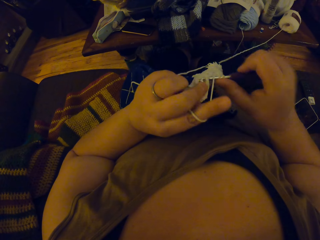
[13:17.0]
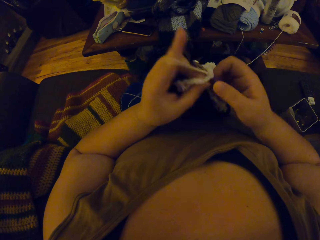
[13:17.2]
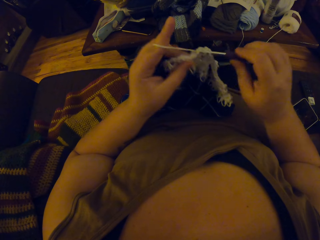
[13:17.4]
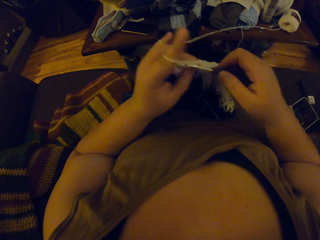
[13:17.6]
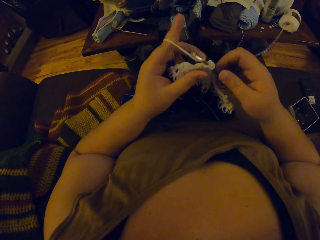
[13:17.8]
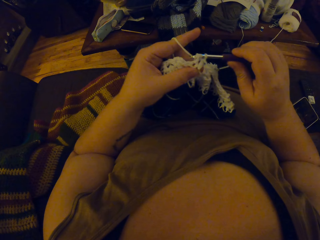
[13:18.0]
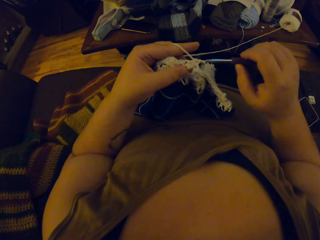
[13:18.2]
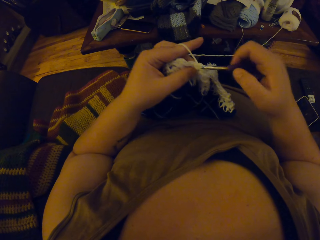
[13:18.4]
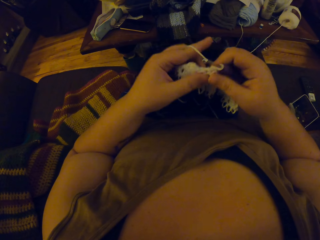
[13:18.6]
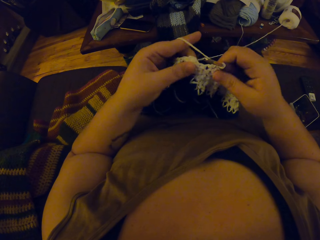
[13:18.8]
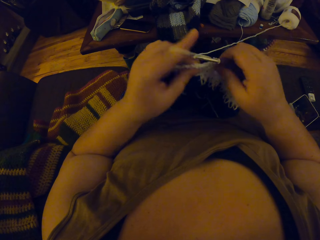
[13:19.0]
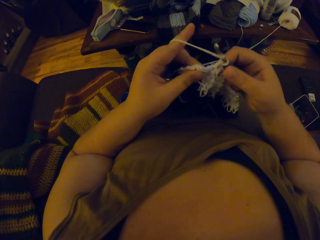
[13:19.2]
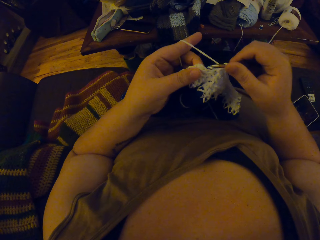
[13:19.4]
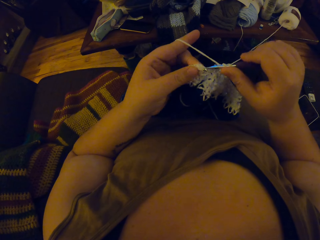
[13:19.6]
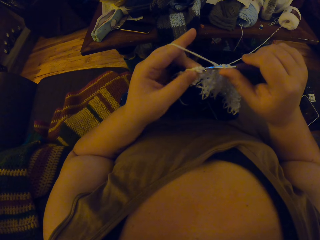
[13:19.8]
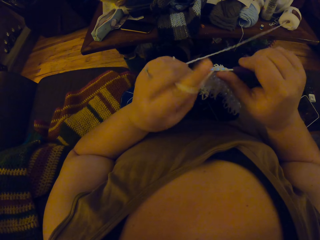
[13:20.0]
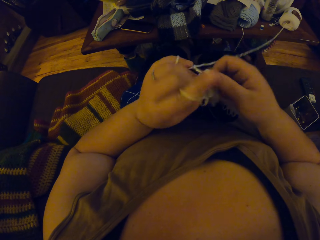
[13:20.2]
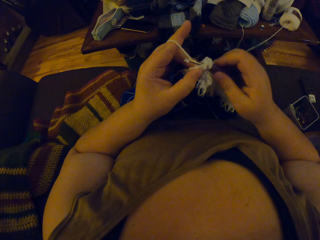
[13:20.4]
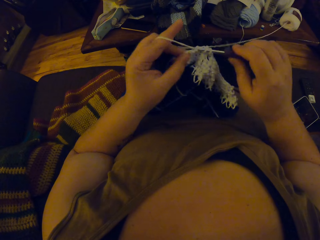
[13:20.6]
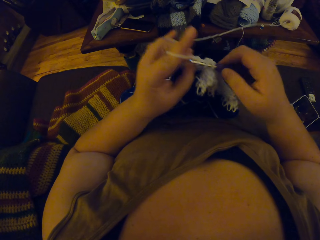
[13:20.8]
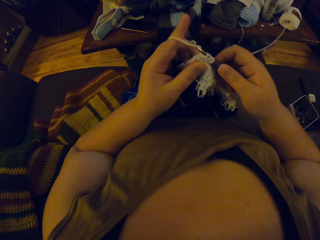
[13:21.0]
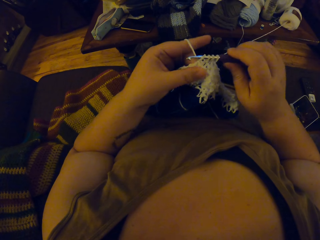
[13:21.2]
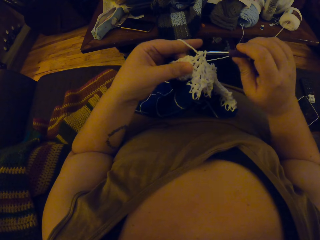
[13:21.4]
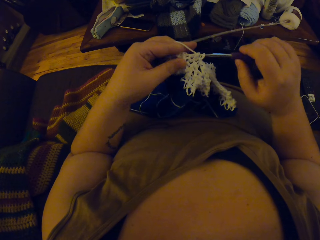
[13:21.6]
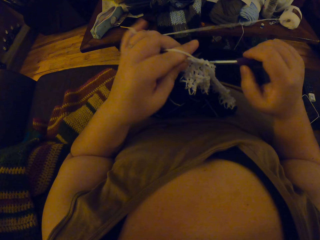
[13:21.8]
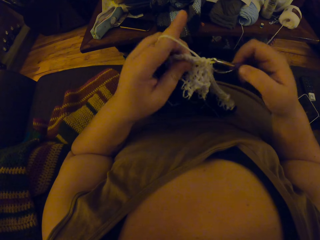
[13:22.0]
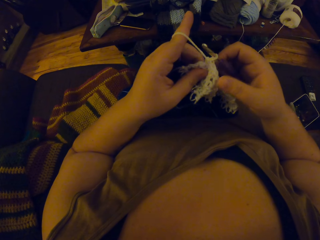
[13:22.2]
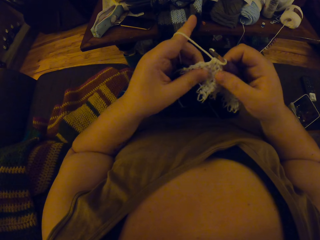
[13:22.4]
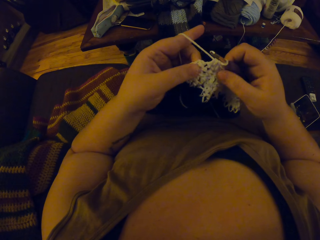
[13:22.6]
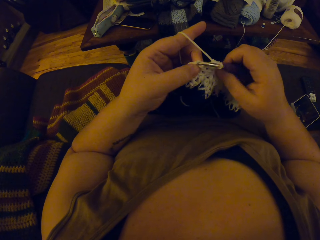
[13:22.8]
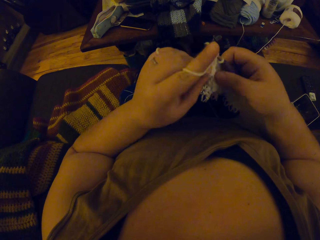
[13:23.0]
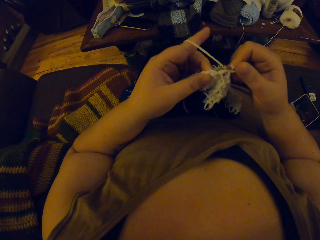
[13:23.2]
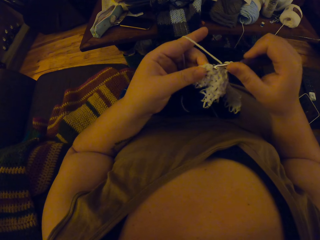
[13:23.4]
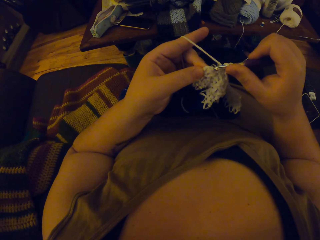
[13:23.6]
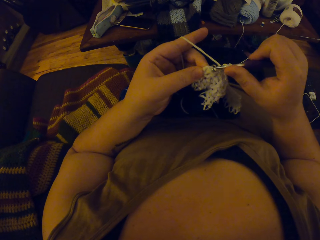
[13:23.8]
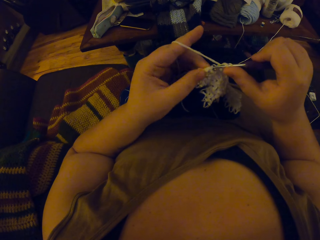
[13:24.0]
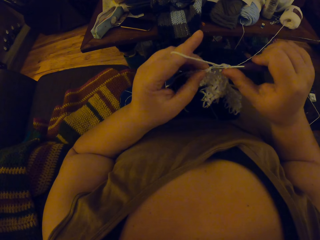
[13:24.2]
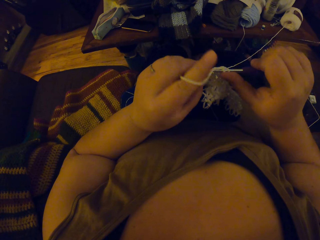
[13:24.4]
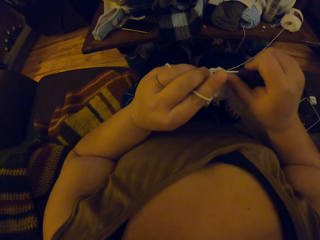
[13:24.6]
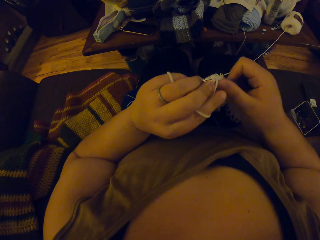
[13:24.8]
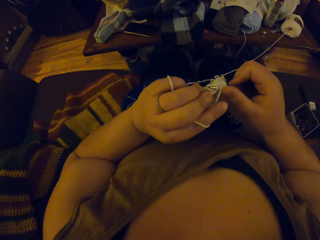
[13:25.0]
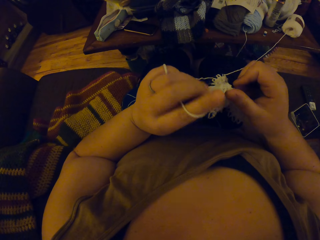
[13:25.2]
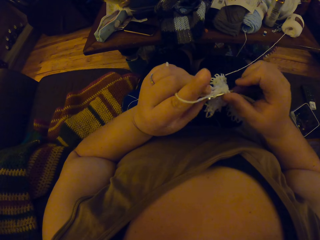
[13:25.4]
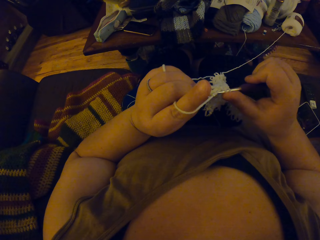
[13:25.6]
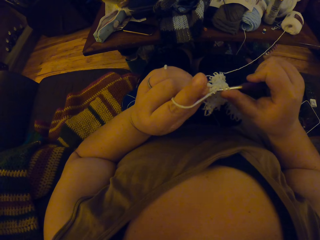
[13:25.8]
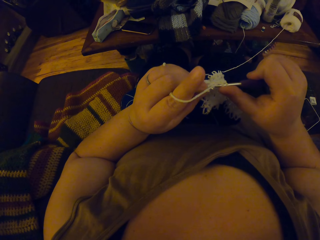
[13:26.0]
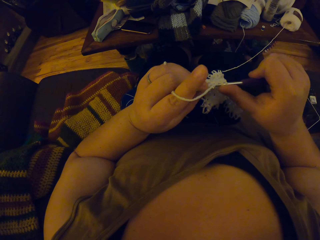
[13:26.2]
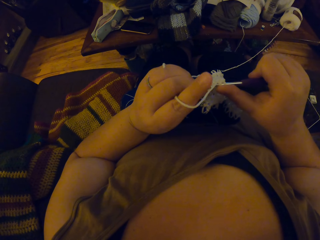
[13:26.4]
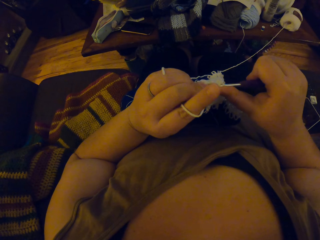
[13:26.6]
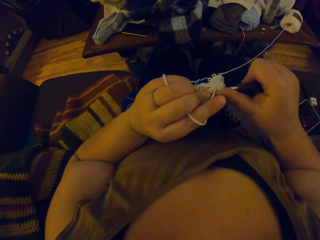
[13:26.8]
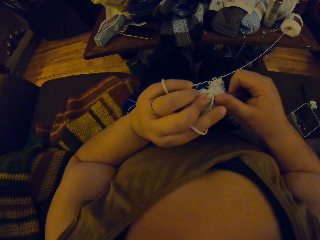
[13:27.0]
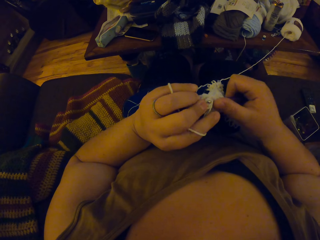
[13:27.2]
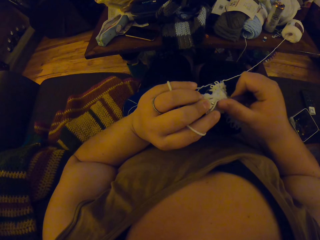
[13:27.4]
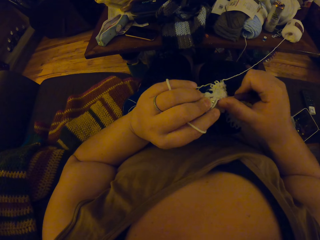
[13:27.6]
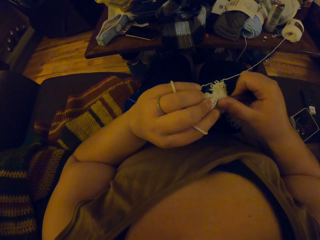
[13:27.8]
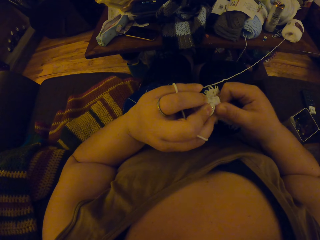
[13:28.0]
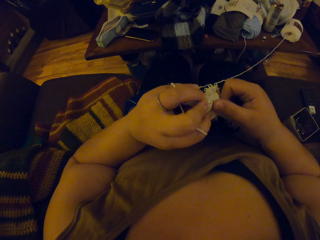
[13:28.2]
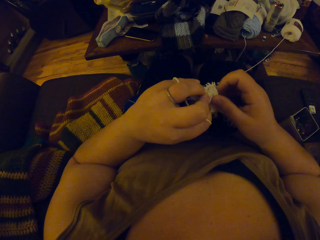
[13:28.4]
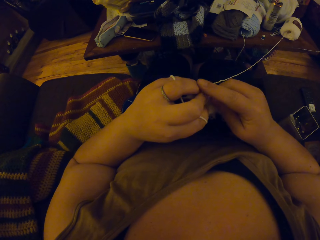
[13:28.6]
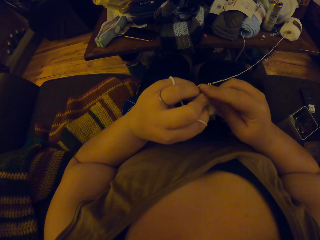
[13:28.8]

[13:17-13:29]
The camera wearer adjusts a piece of knitted fabric on a lap. They knit the piece of fabric with a knitting needle. They adjust the piece of knitted fabric on the lap.

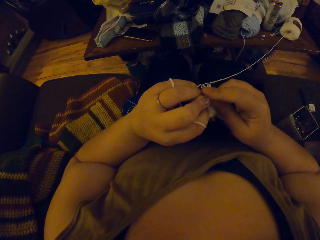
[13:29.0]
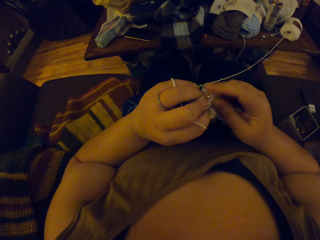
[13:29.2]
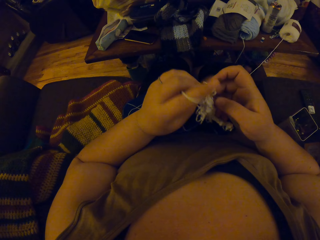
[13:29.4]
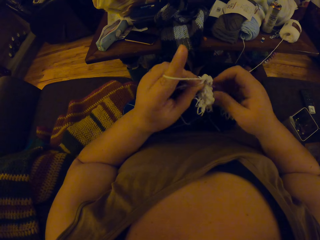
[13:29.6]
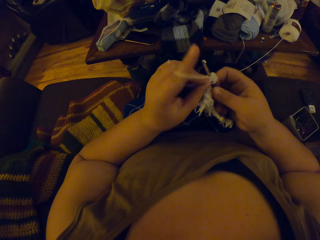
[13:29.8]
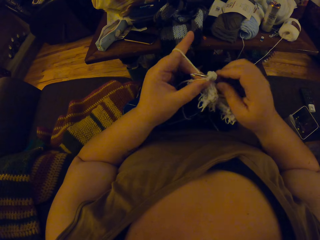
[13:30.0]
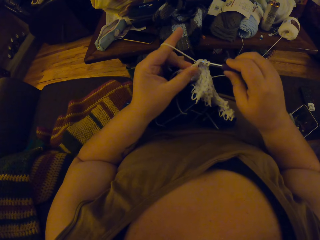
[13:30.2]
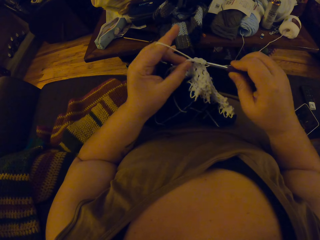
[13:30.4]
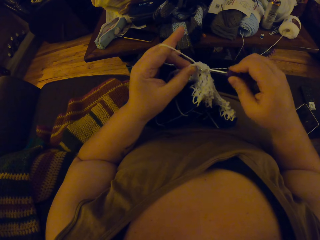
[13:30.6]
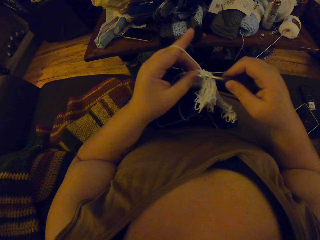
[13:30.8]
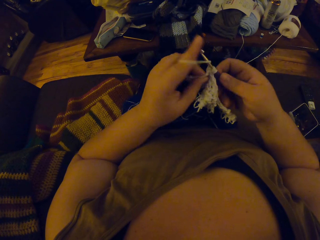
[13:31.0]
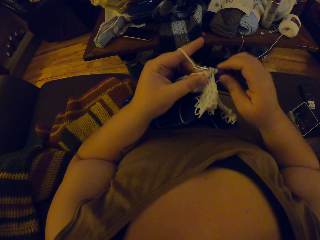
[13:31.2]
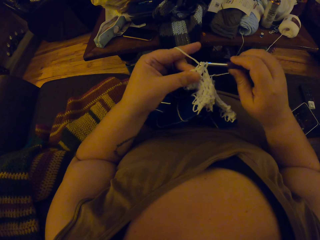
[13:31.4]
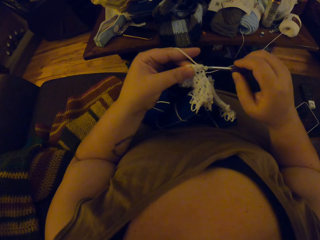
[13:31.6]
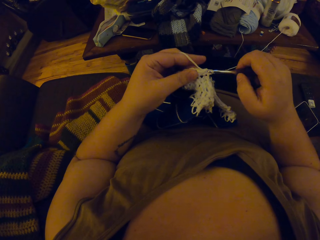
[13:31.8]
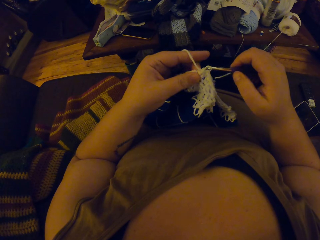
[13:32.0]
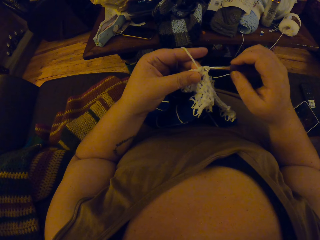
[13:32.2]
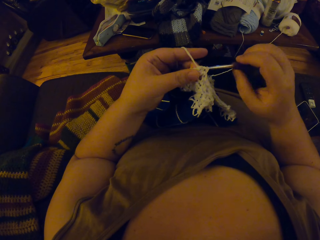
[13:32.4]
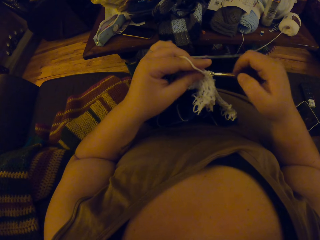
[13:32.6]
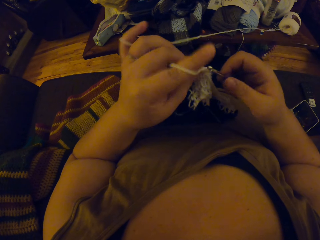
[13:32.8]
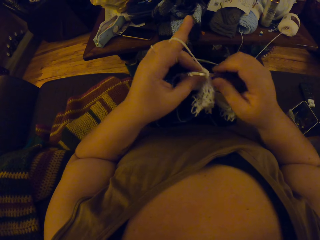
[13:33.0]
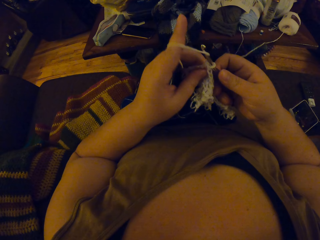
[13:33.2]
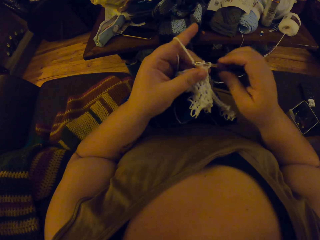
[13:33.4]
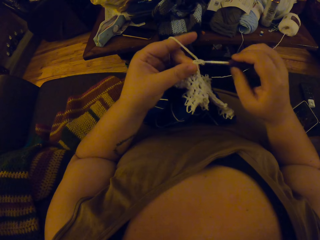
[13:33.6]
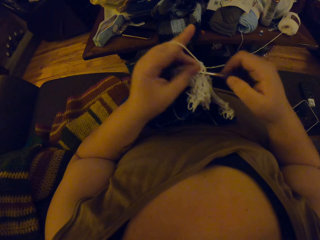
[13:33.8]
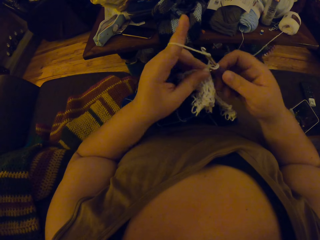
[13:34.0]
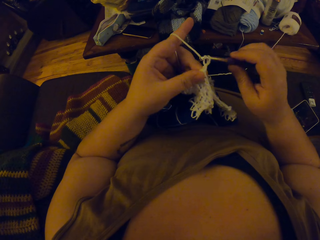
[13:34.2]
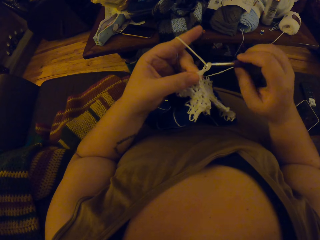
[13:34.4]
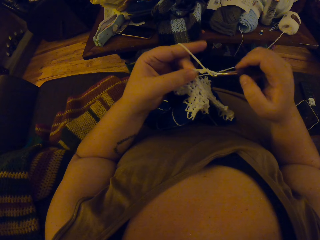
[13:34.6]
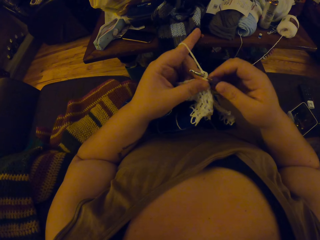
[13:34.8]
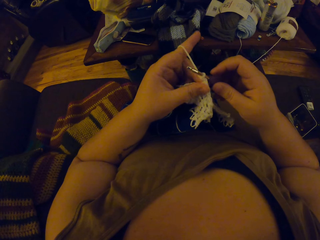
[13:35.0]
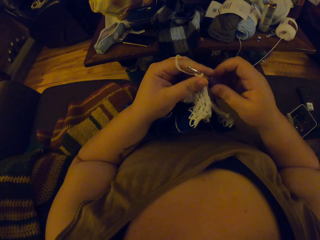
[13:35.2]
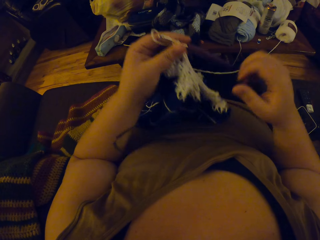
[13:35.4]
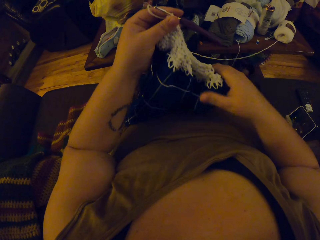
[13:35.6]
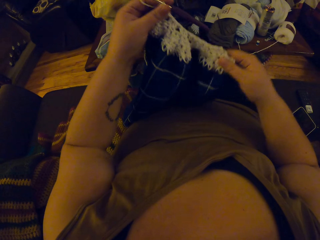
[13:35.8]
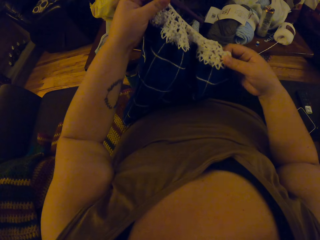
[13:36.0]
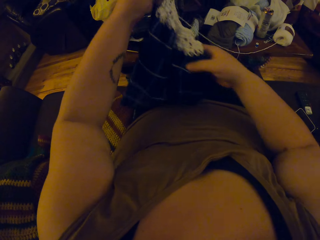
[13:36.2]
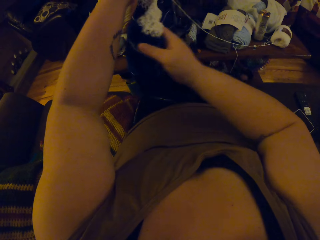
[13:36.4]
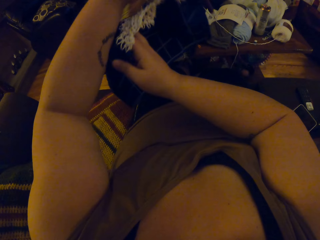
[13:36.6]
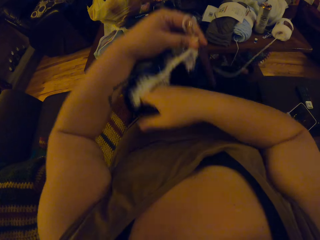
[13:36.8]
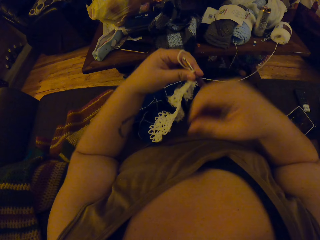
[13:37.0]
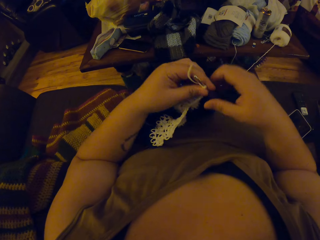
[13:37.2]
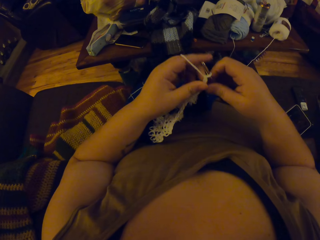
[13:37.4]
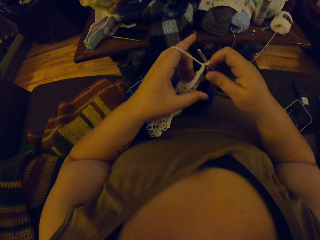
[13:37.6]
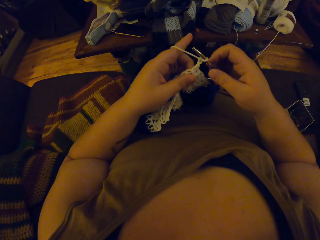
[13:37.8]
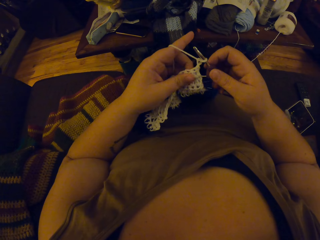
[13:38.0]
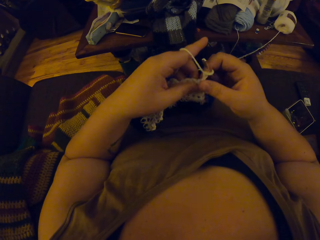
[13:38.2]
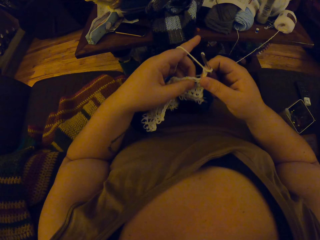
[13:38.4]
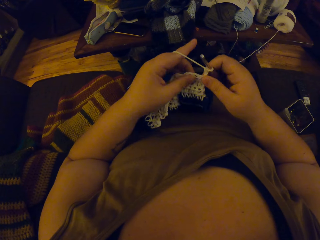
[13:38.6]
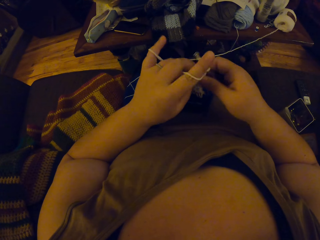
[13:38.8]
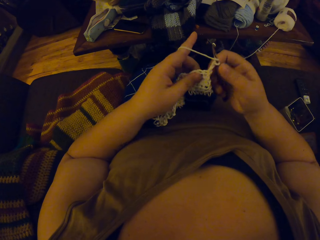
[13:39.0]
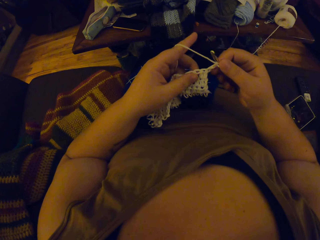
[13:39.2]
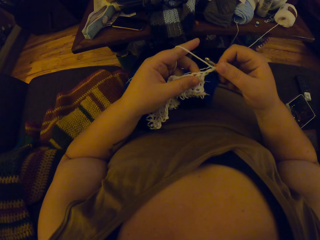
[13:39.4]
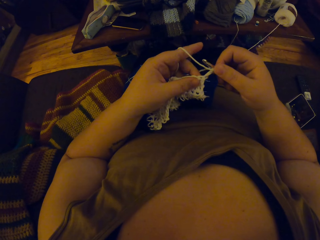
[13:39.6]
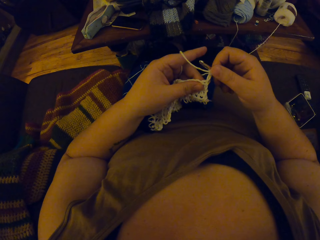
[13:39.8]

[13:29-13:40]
The camera wearer knits a piece of fabric with a knitting needle. They adjust the crocheted yarn. They flip the piece of knitted fabric on a lap. They knit the piece of fabric with the knitting needle.
